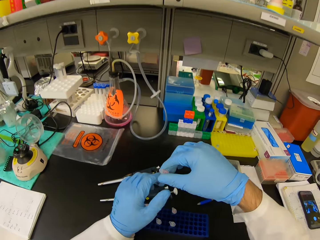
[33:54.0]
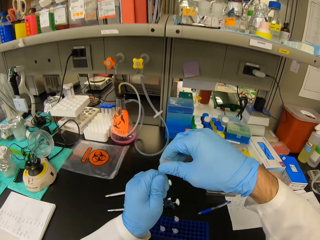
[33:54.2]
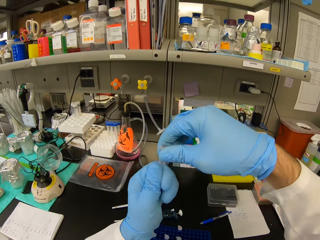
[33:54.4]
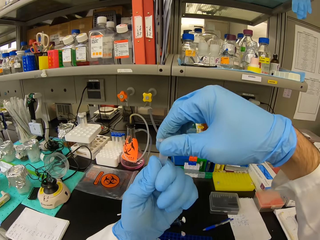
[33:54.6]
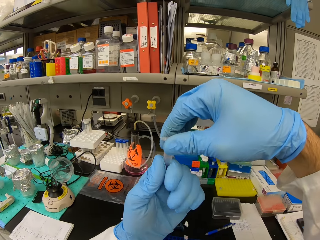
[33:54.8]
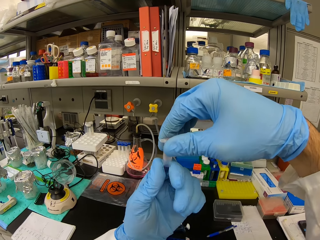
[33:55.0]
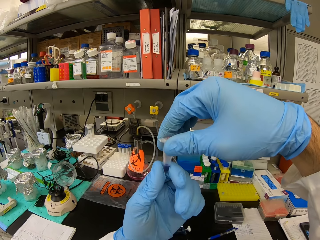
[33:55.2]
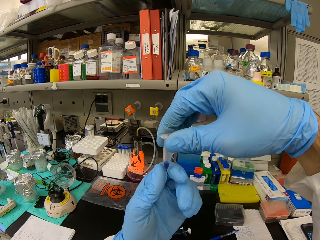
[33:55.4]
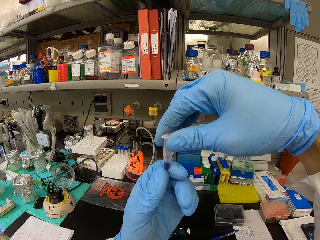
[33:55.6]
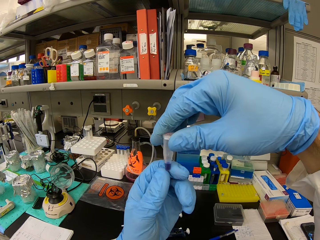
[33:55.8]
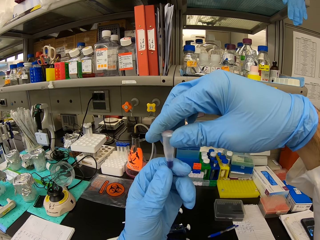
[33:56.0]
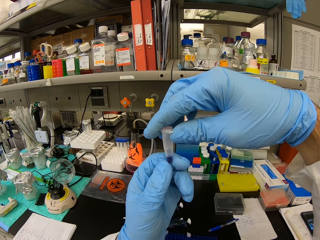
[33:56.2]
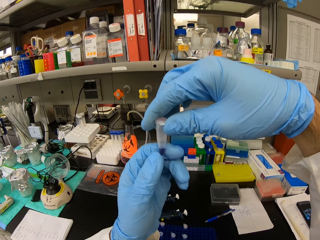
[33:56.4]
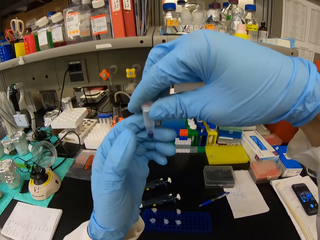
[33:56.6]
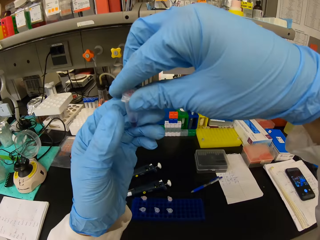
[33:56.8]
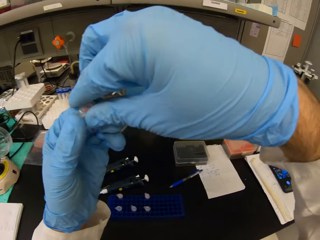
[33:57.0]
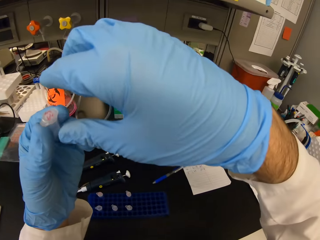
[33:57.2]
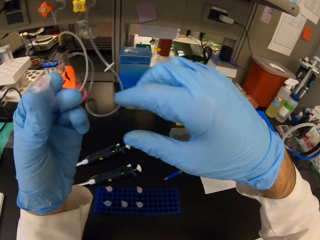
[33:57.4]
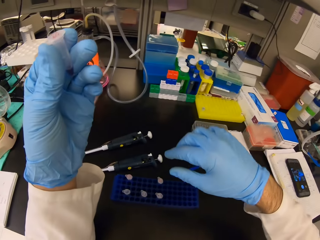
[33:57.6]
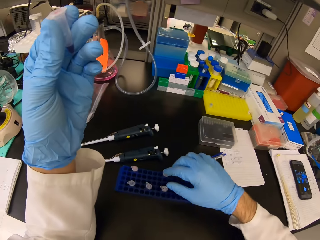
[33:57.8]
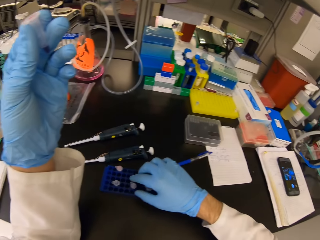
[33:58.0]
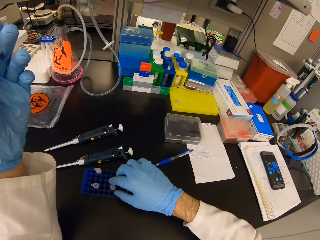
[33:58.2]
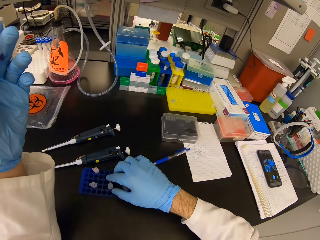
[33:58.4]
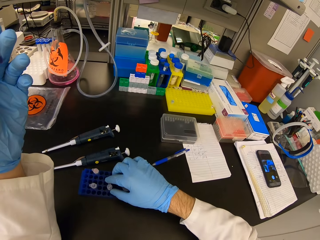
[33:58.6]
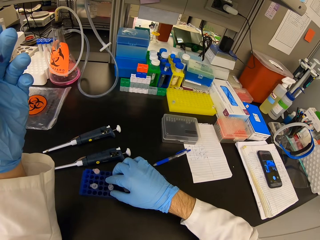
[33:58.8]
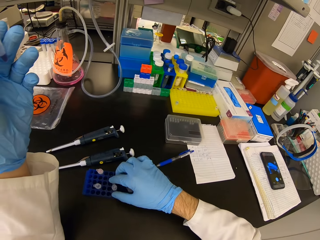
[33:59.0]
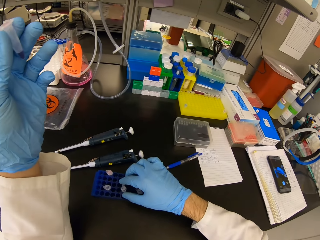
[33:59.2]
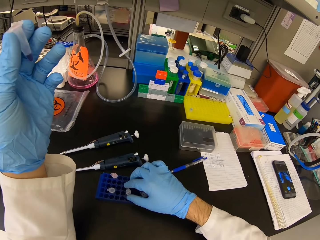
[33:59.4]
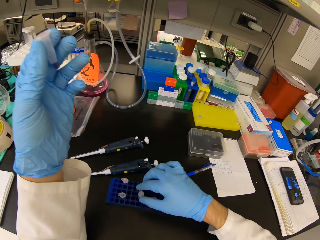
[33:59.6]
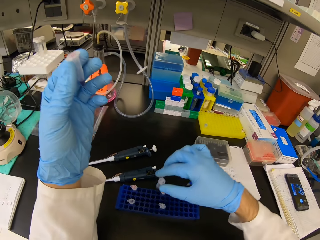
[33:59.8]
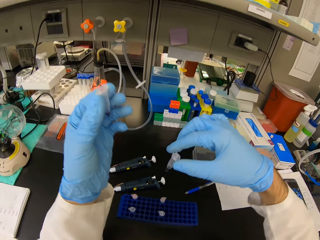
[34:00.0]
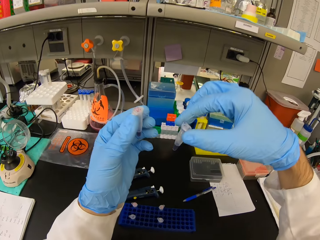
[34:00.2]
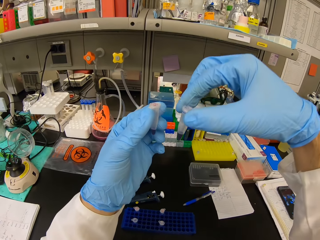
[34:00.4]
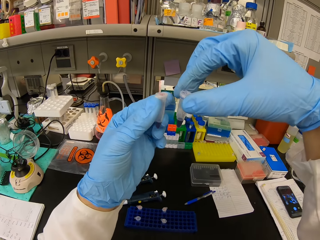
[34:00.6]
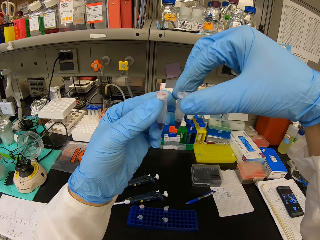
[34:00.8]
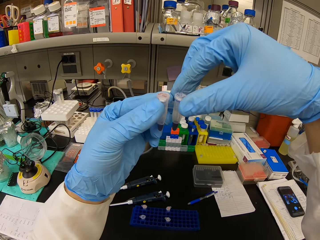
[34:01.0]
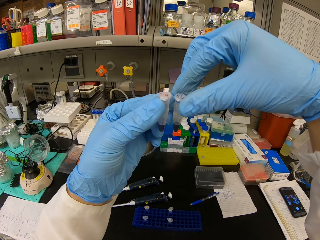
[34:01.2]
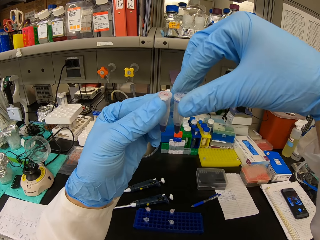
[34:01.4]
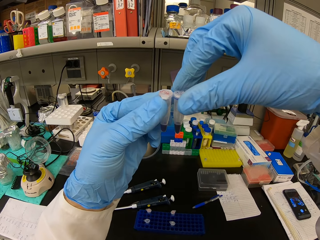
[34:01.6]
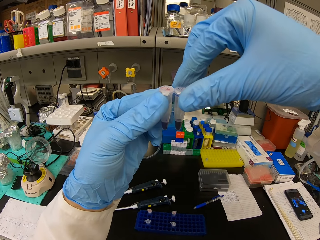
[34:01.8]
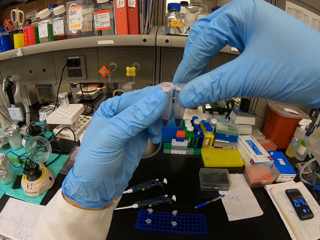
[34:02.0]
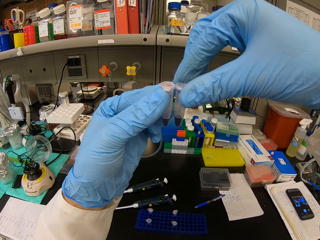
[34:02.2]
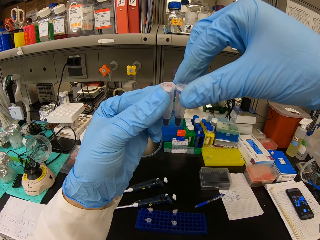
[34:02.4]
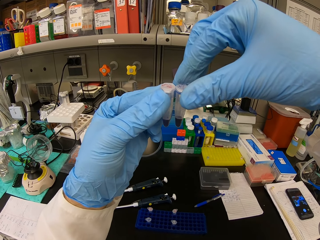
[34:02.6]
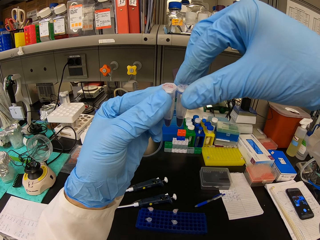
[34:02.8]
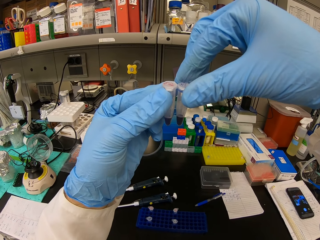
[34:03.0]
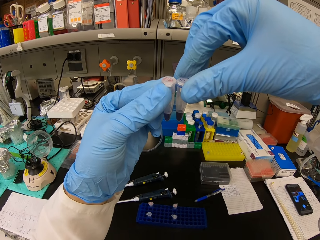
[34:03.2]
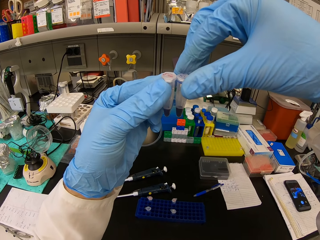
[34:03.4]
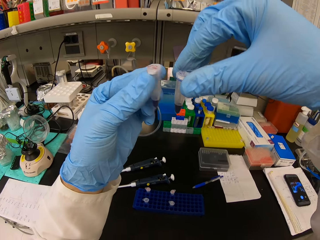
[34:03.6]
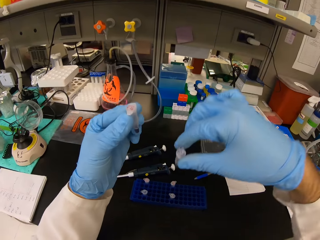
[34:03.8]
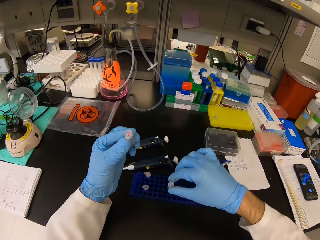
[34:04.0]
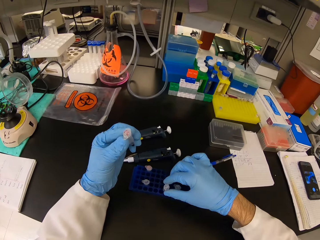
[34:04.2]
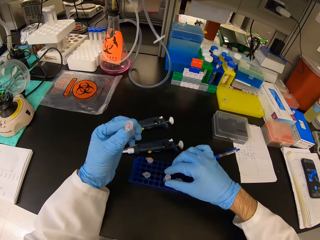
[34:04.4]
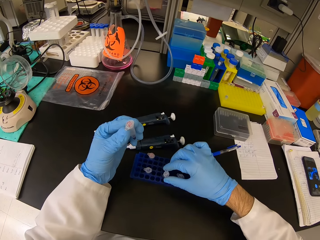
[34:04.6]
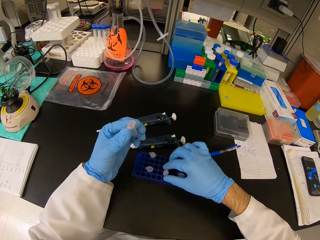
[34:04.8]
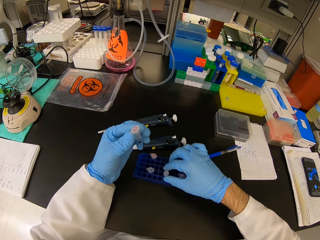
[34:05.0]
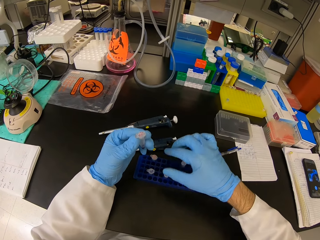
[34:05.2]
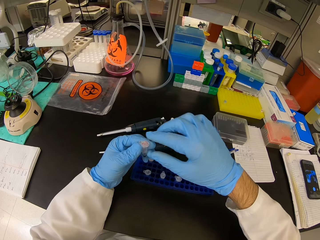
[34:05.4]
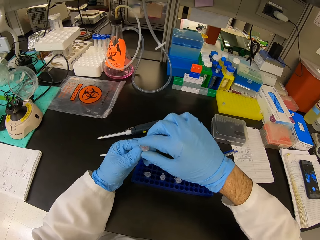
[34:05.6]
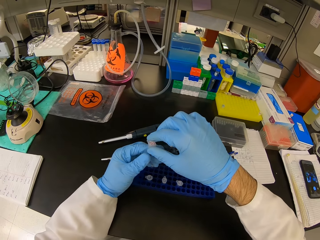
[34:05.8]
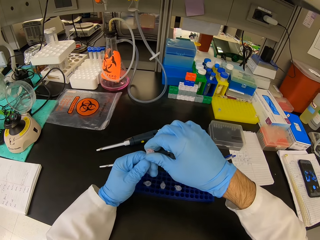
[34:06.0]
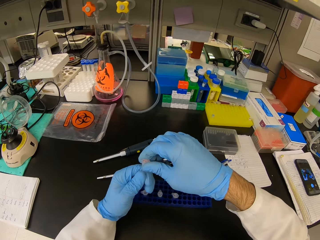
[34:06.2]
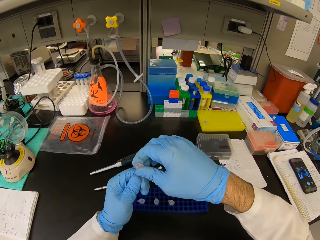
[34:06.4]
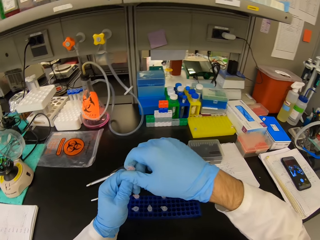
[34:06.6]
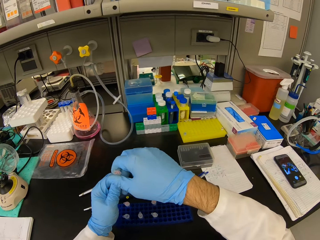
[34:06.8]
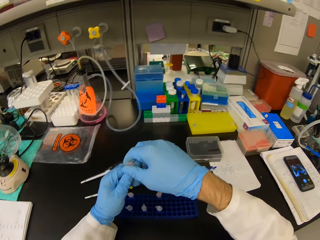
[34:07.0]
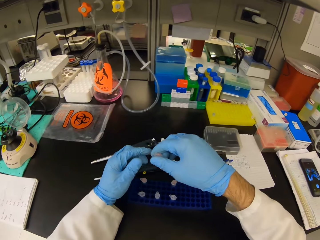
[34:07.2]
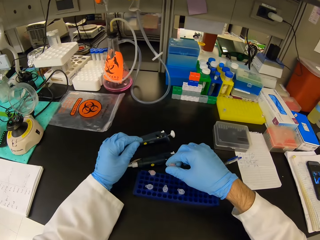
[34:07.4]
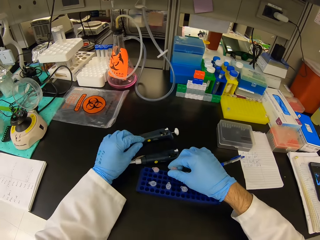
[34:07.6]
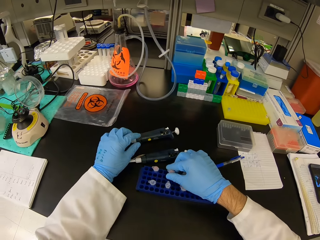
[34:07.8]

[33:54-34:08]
The camera wearer lifts up an eppendorf tube or needle seal from the container. They look at the eppendorf tube. They lift another eppendorf tube. They look at the eppendorf tubes. They compare the fluids in the needle seals. They place the eppendorf tubes in the test tube rack.

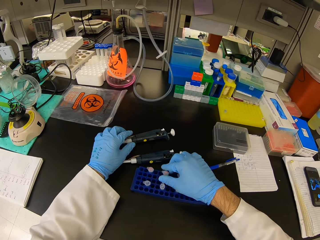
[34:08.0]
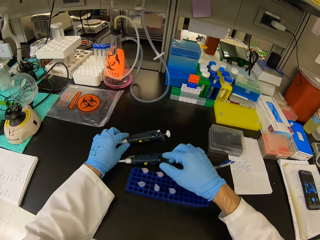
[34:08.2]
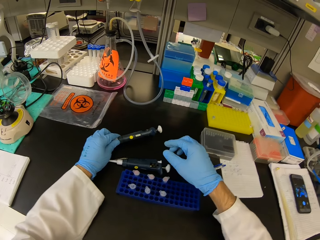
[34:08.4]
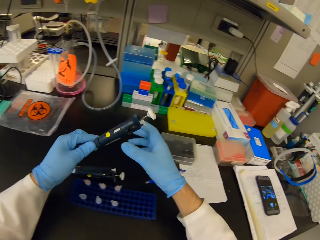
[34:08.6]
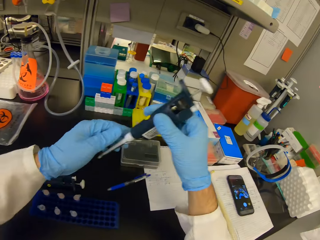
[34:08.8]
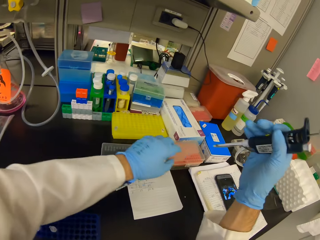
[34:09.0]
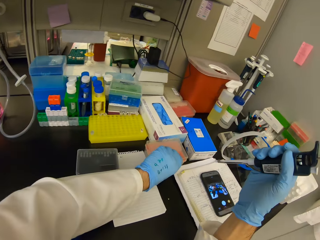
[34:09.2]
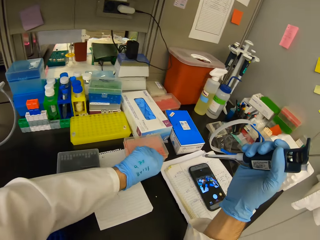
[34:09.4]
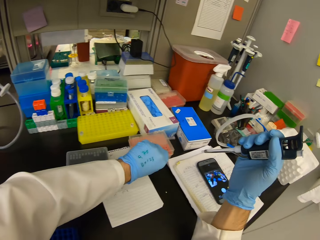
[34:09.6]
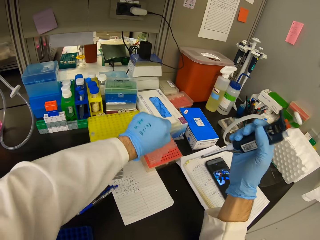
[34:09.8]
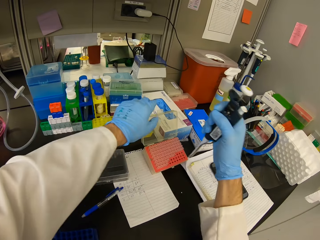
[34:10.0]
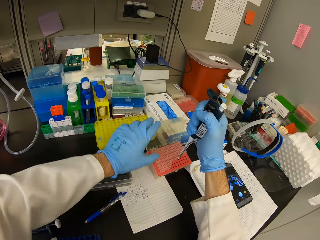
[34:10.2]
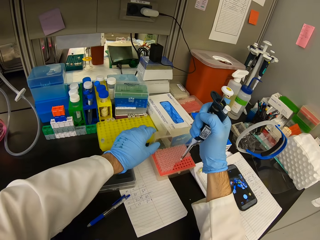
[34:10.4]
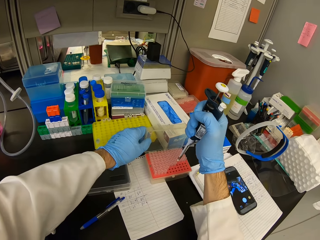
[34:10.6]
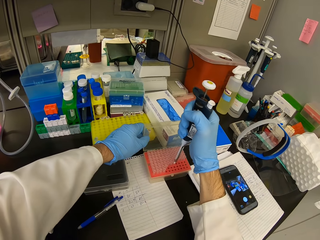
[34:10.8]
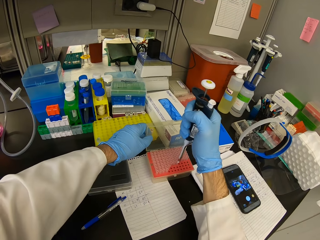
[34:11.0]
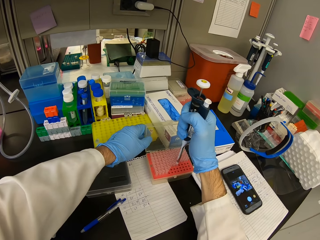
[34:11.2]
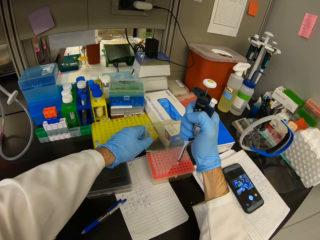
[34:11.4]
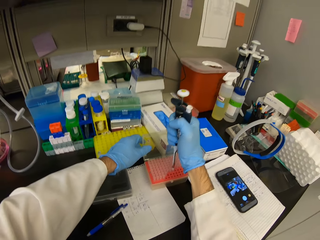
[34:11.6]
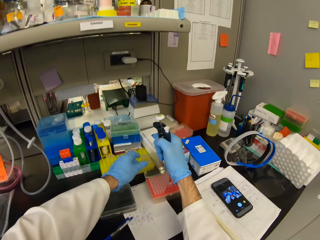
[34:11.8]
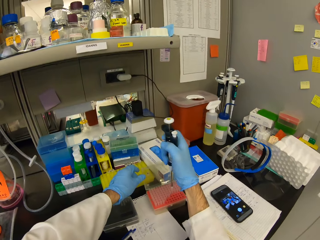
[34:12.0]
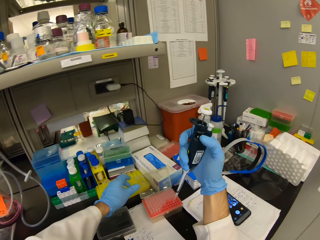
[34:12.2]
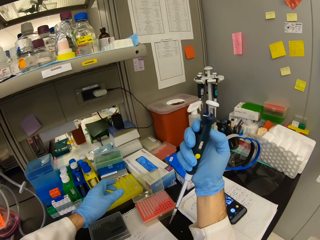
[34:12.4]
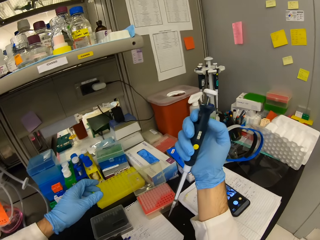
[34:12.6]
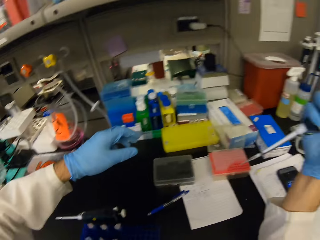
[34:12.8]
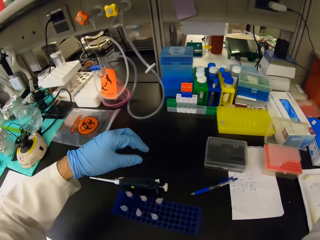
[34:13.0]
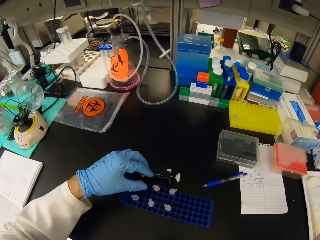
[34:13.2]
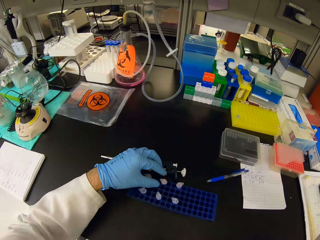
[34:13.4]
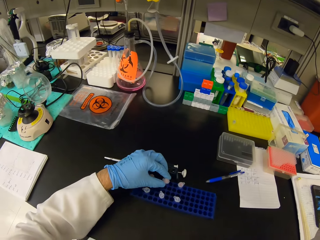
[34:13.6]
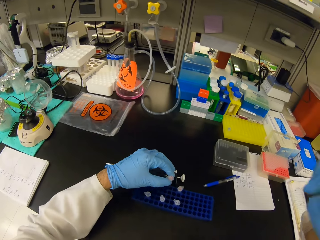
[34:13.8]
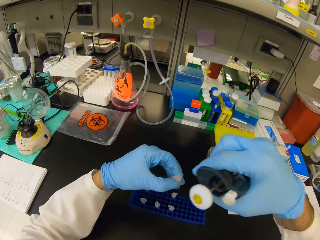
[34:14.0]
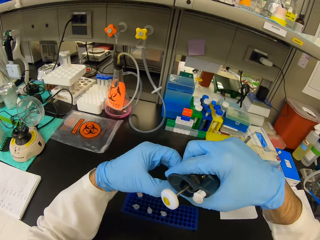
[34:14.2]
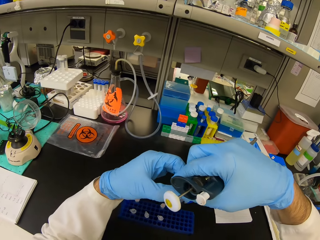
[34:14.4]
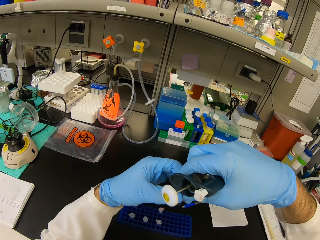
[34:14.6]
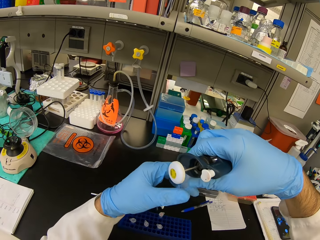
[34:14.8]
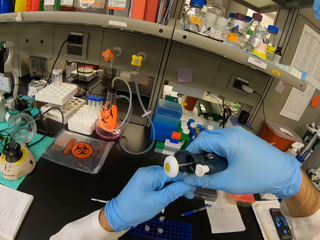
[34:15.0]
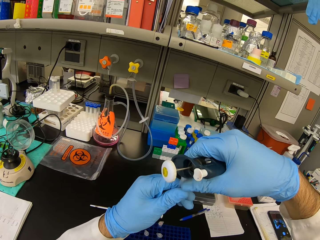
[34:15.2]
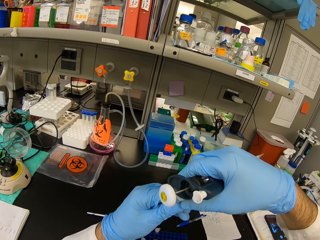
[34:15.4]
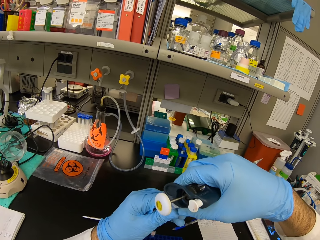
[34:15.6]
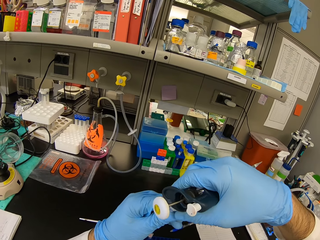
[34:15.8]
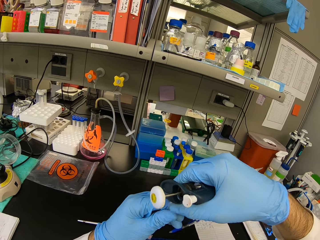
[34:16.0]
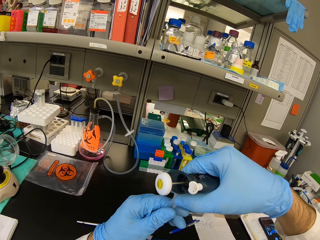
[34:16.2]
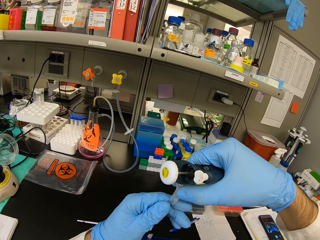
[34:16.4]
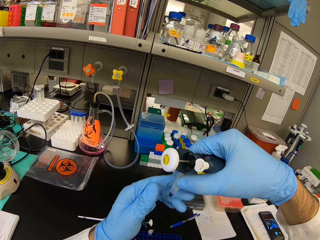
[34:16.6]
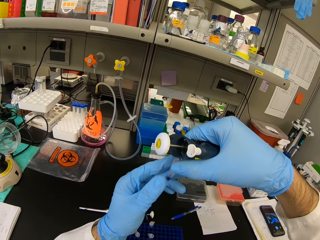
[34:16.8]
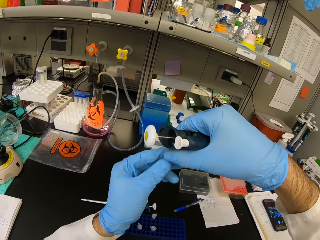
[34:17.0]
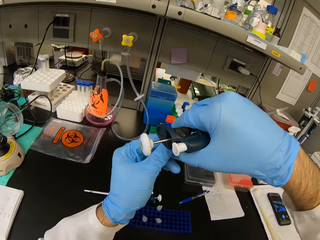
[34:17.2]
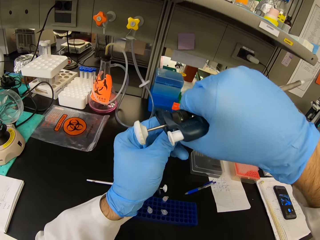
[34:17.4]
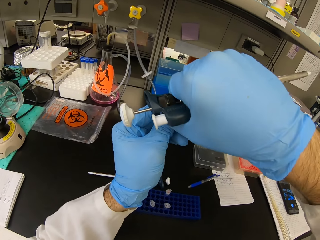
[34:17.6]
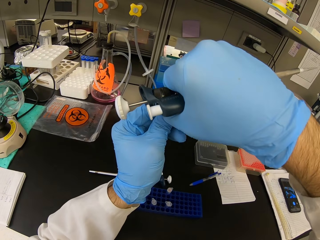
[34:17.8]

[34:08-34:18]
The camera wearer picks up the syringe from the table. They open a well plate or container. They insert the syringe in the well plate. They suck a chemical from the container with the syringe. They look at the syringe. They pick an eppendorf tube from the test tube rack.
